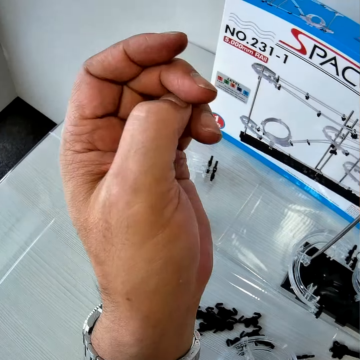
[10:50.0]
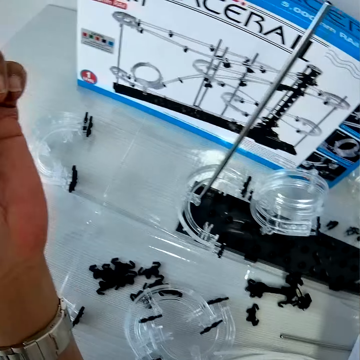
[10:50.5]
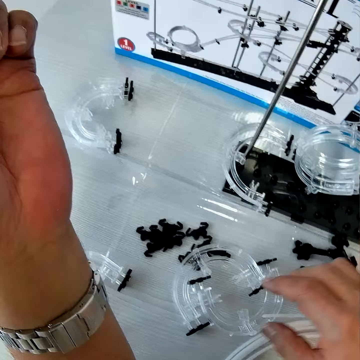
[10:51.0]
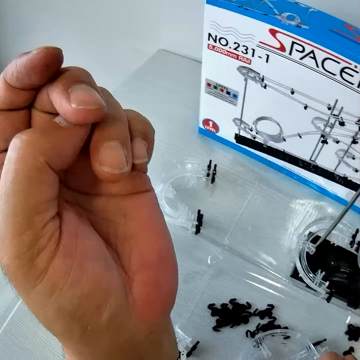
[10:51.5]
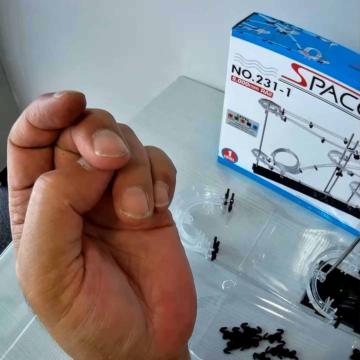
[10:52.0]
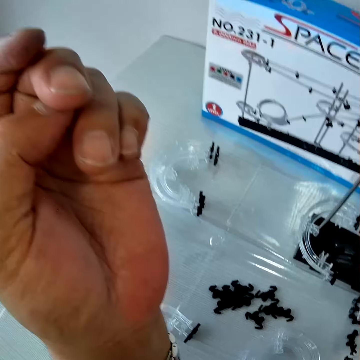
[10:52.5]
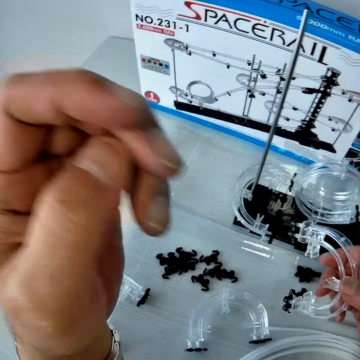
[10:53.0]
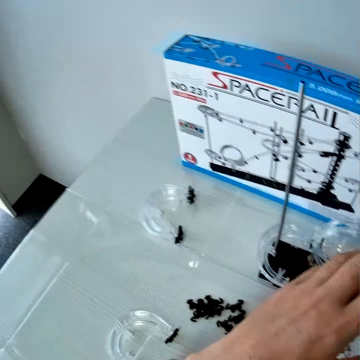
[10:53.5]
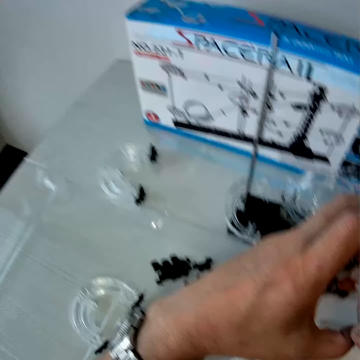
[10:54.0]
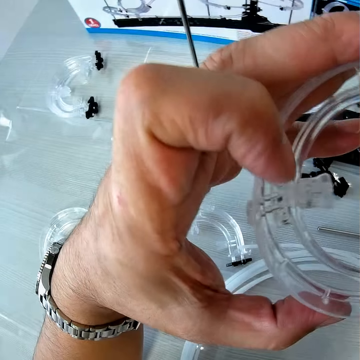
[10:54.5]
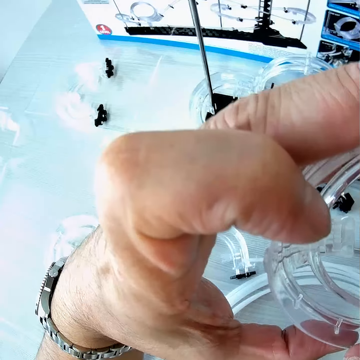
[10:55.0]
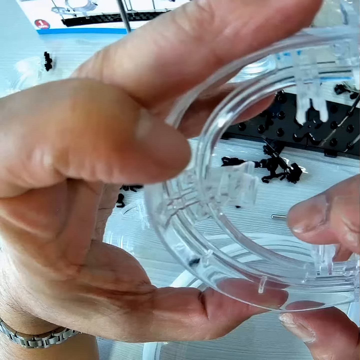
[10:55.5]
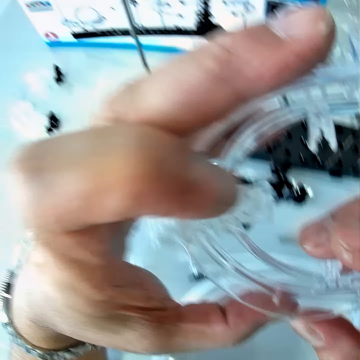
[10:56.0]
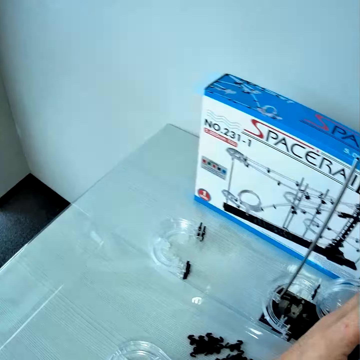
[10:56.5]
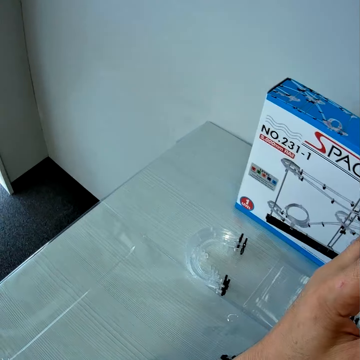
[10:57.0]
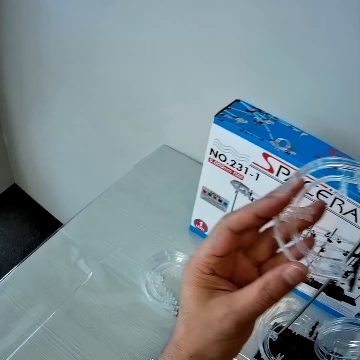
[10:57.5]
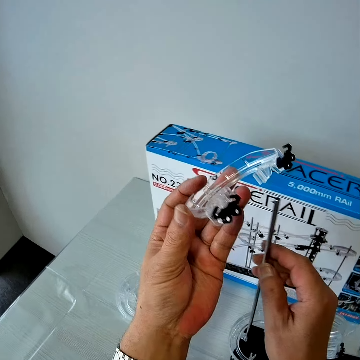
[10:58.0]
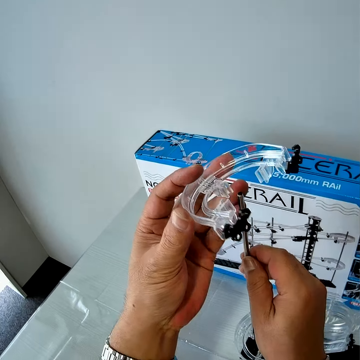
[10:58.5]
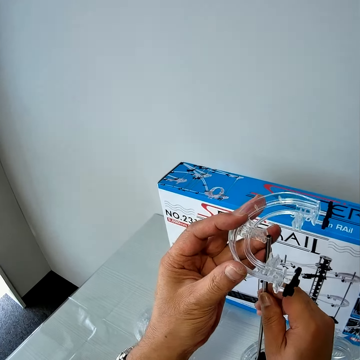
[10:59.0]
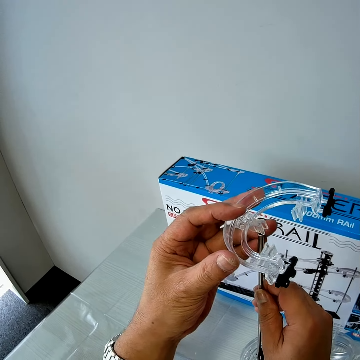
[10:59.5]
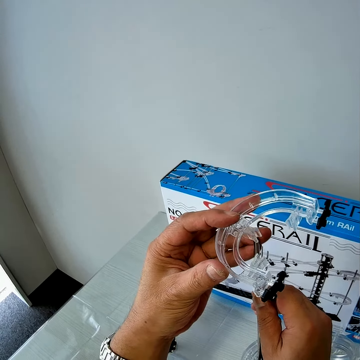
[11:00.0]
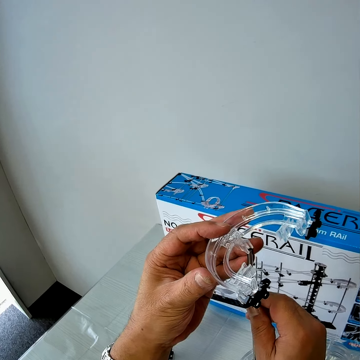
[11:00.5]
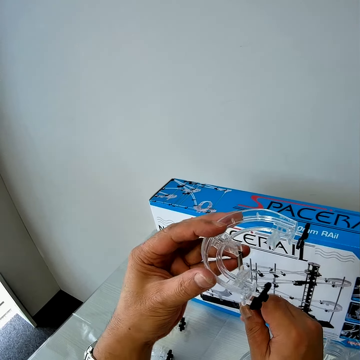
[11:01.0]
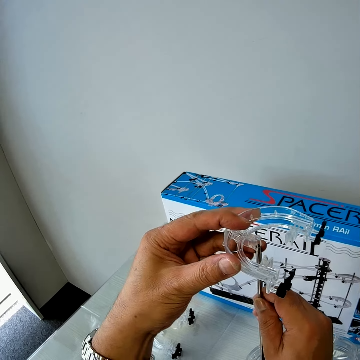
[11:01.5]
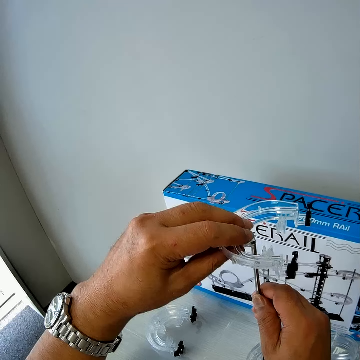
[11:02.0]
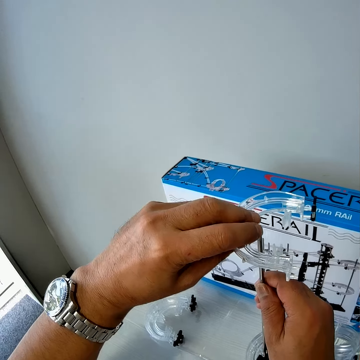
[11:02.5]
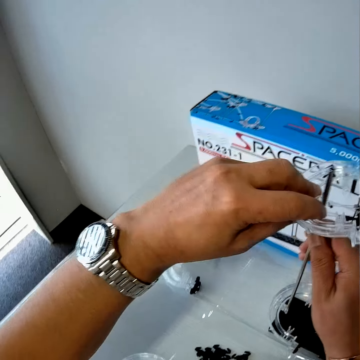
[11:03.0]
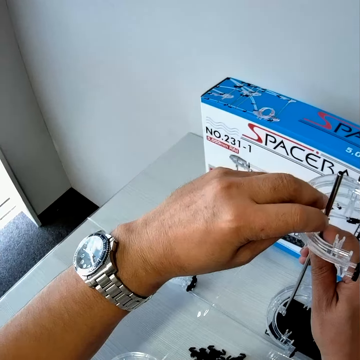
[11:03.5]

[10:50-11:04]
The camera wearer raises his hand. He picks up a piece of the mechanical model or space rail corner from the table with his right hand. He places his left hand on the piece of the mechanical model in his right hand. He holds the space rail corner. He looks at the space rail corner. He holds the iron rod or shaft on the mechanical model piece on the table with his right hand. He places the space rail corner on the shaft. He couples the piece of the mechanical model on the iron rod of the mechanical model on the table with his hands.

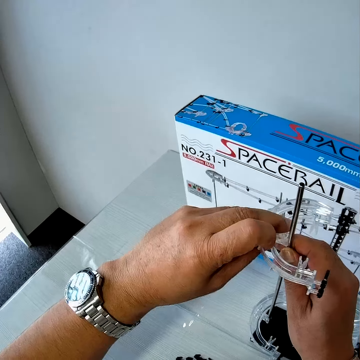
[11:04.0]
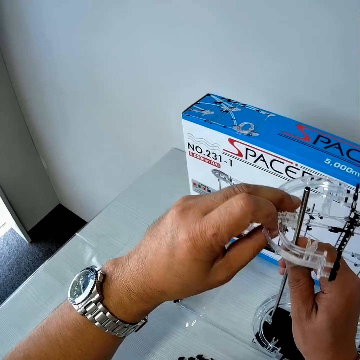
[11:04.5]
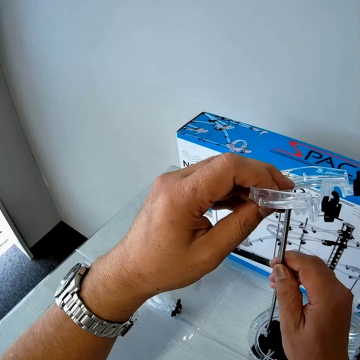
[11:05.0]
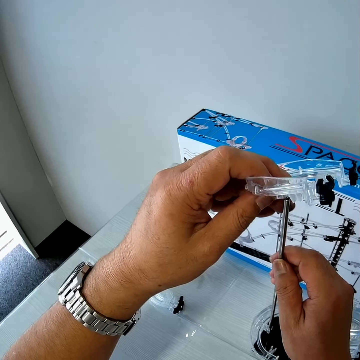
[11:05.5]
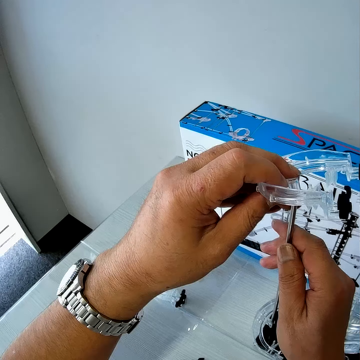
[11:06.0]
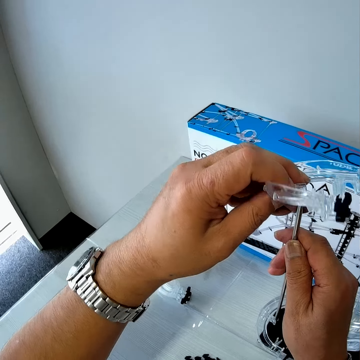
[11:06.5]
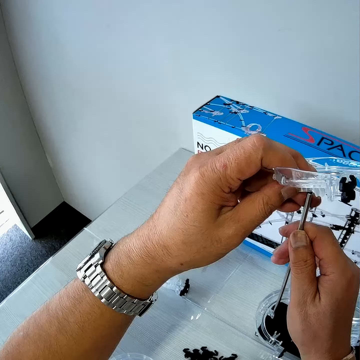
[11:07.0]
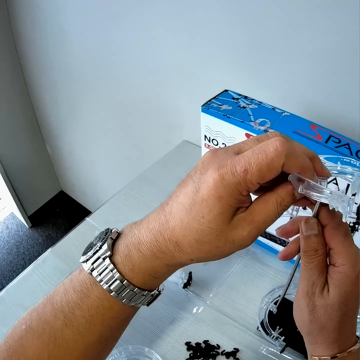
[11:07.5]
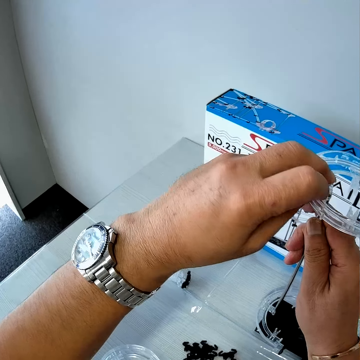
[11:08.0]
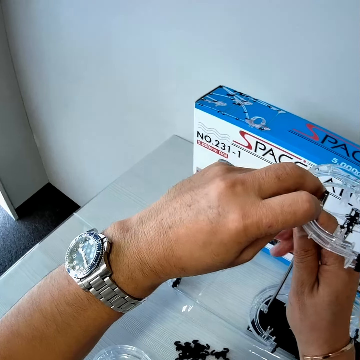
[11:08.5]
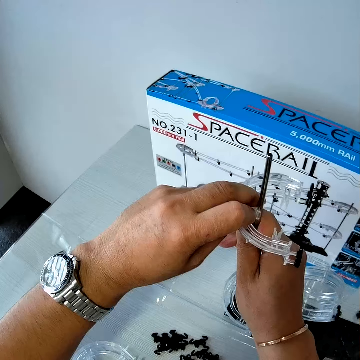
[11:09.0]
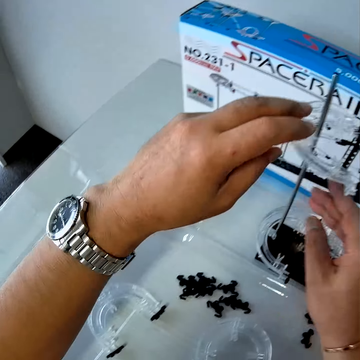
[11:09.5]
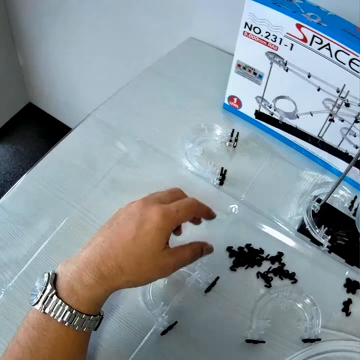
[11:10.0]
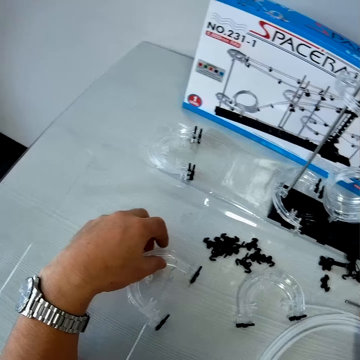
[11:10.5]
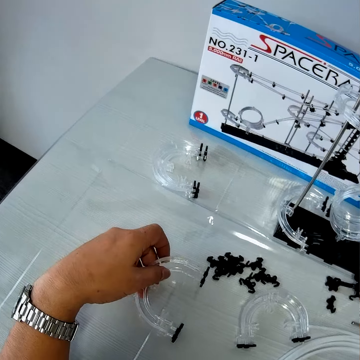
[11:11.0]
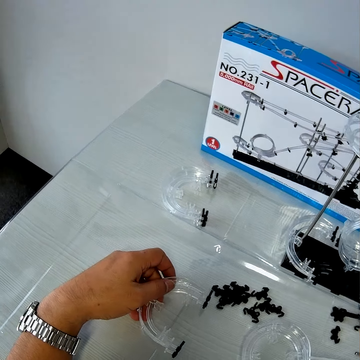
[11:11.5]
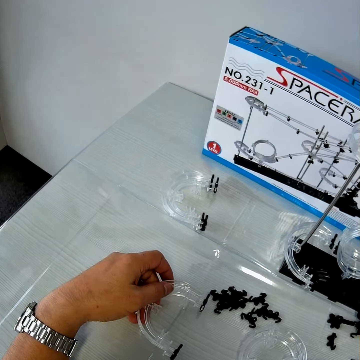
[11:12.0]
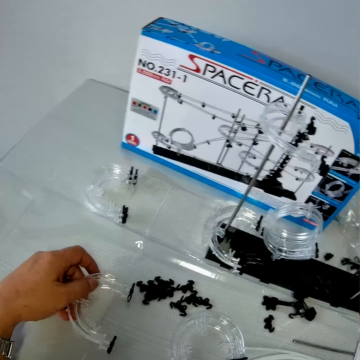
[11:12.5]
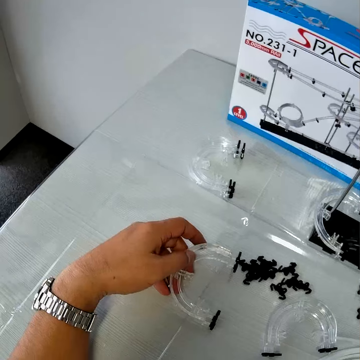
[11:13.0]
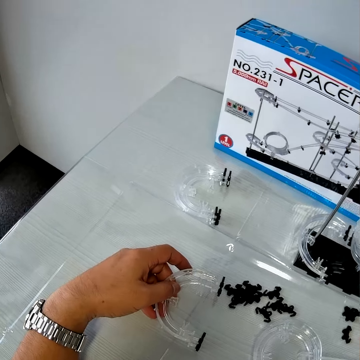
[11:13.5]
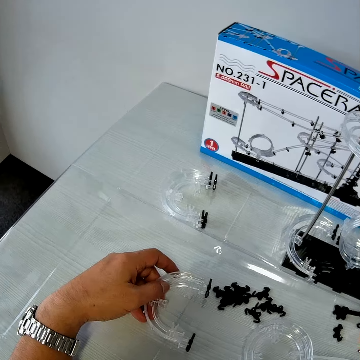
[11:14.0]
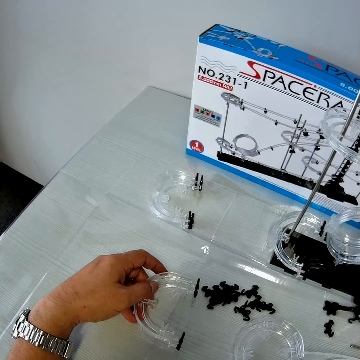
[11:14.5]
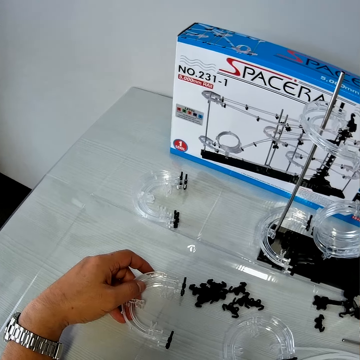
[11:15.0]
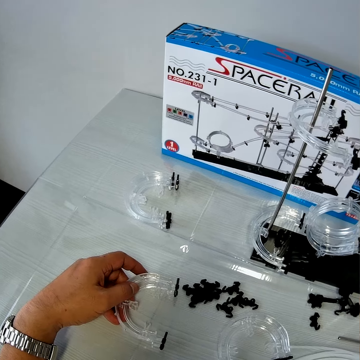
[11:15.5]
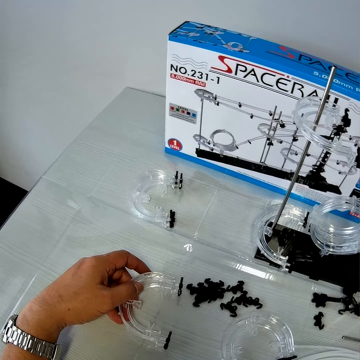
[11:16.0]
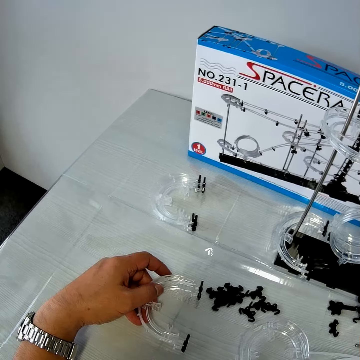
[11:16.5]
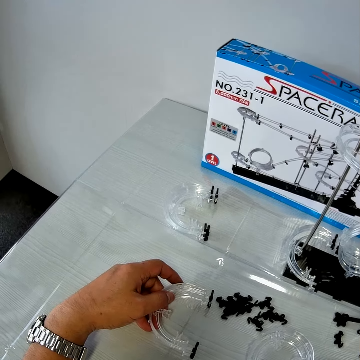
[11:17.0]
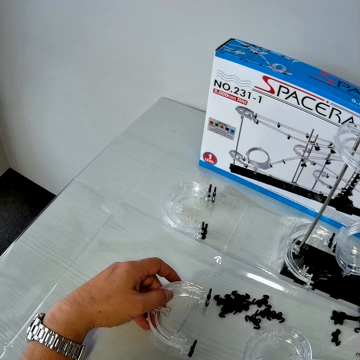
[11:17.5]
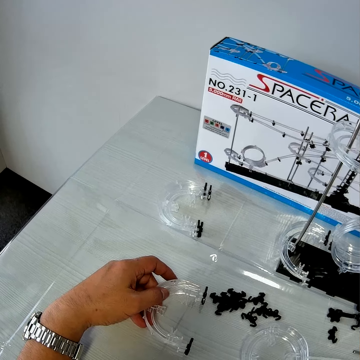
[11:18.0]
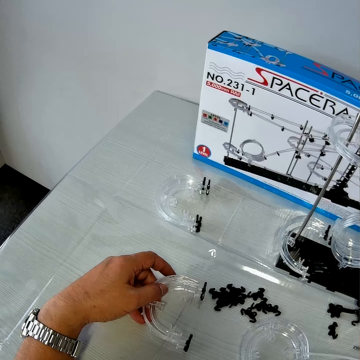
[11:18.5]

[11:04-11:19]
The camera wearer picks up a piece of the mechanical model from the table with his left hand. He holds the space rail corner. He looks around the table.

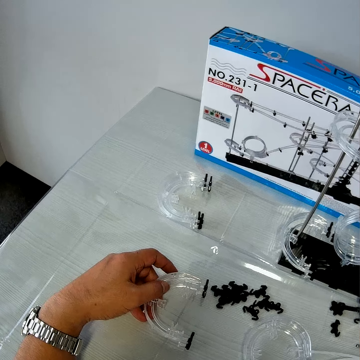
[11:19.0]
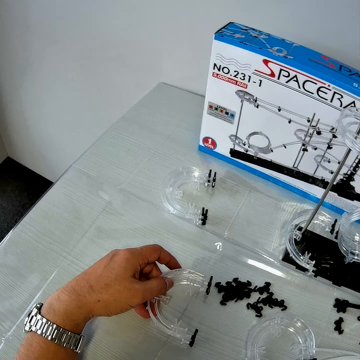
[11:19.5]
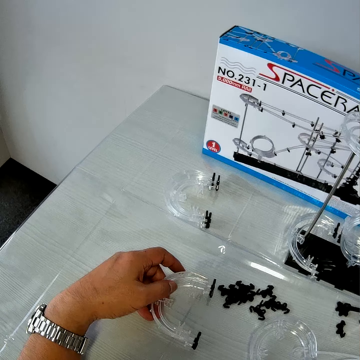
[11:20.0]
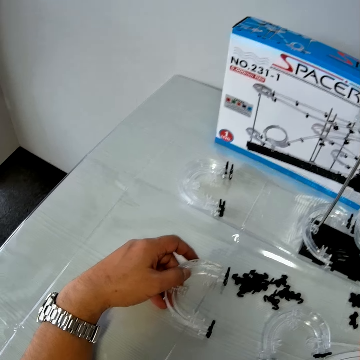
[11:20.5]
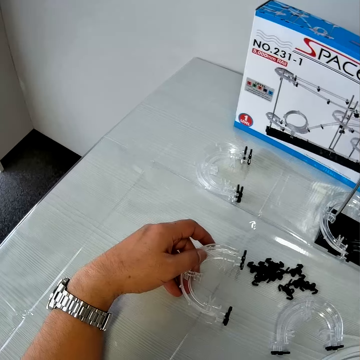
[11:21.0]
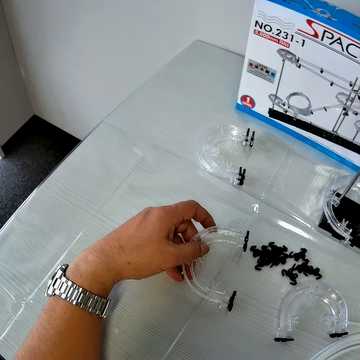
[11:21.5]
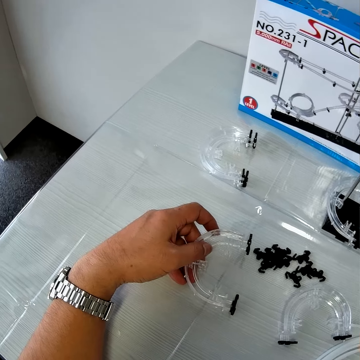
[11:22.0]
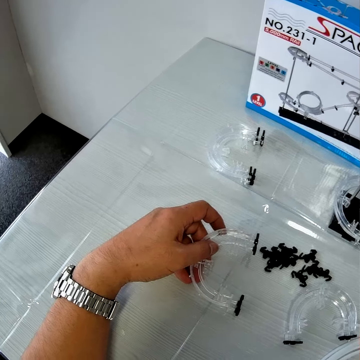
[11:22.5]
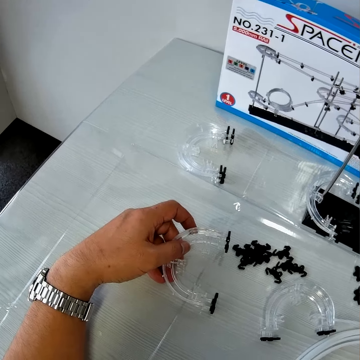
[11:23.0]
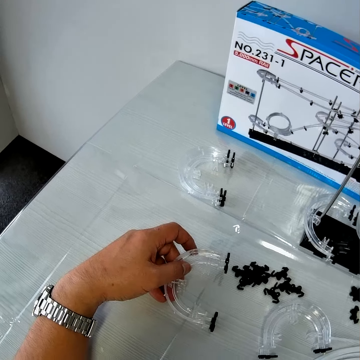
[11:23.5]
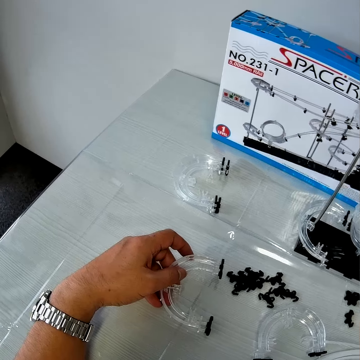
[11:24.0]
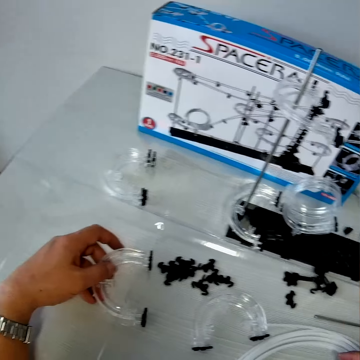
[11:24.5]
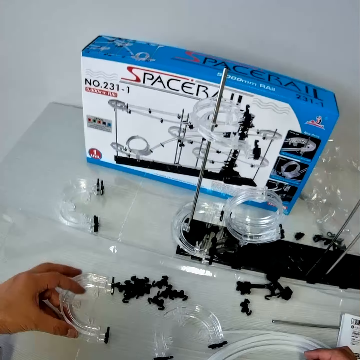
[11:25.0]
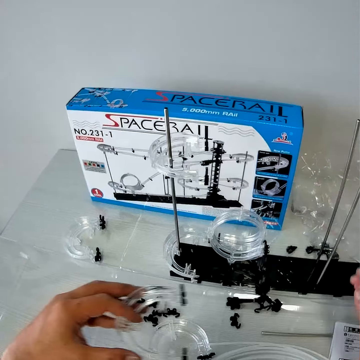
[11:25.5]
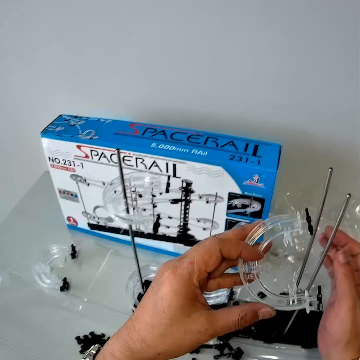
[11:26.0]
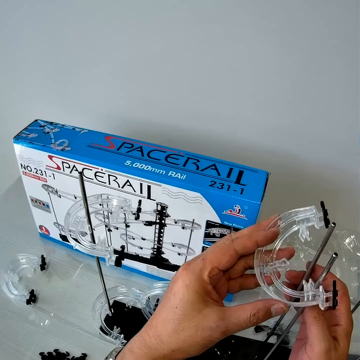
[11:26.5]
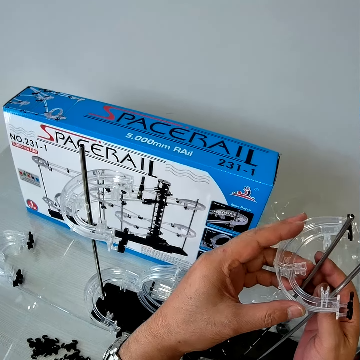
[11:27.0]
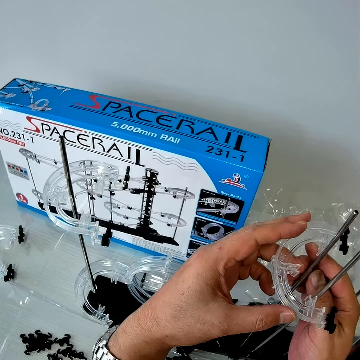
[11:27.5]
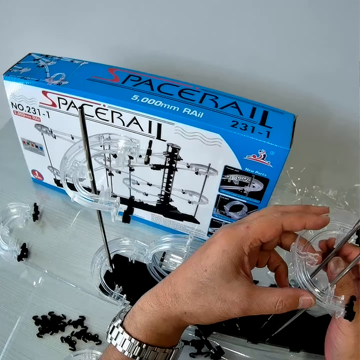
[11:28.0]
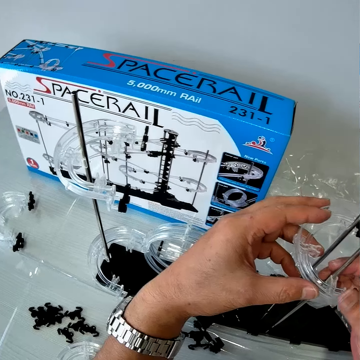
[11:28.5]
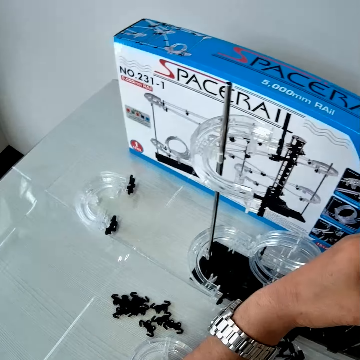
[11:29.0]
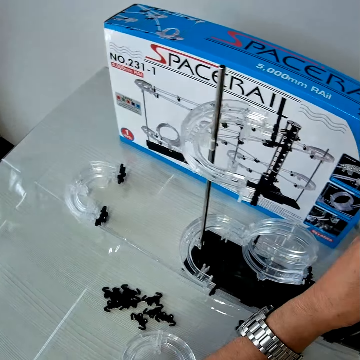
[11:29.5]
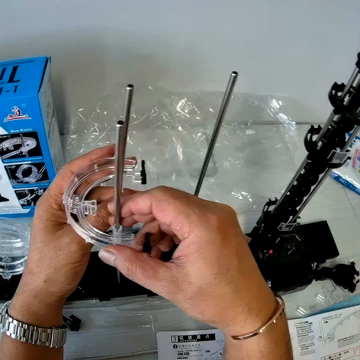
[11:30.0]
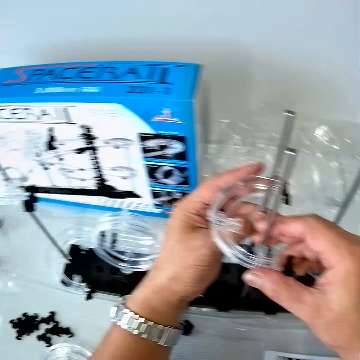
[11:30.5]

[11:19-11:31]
The camera wearer moves his thumb. He looks around the table. He lifts the space rail corner. He places the piece of the mechanical model on two iron rods or shafts of the mechanical model on the table with his hands. He looks around the table. He places the space rail corner on the shaft.
